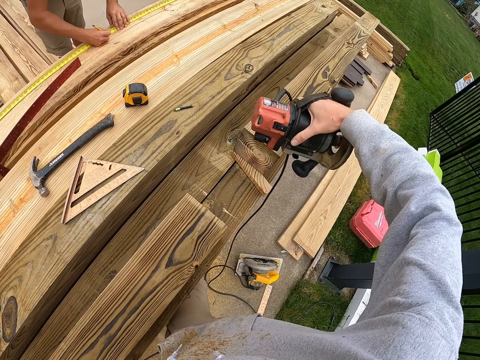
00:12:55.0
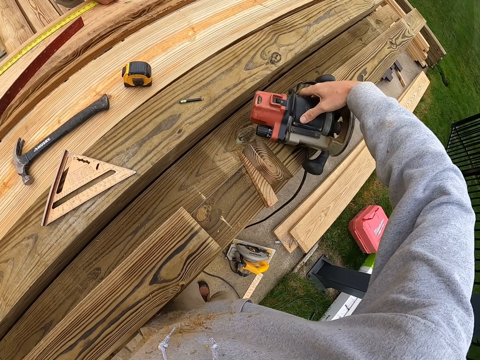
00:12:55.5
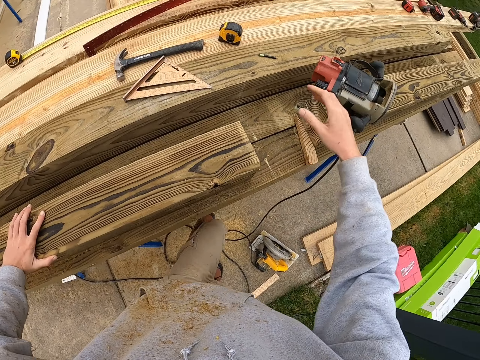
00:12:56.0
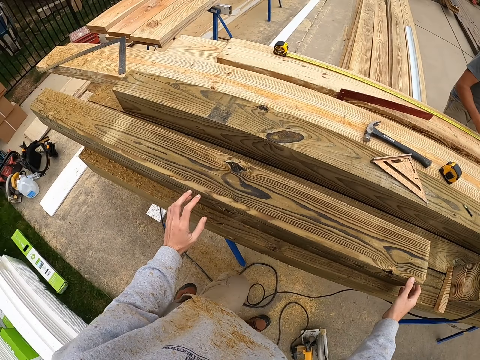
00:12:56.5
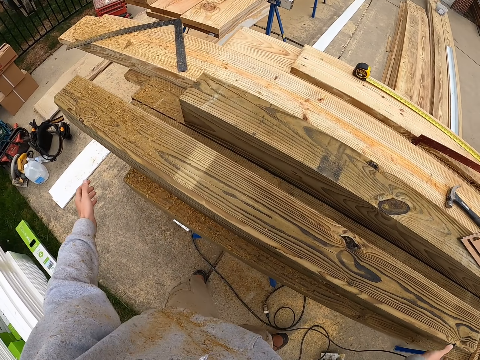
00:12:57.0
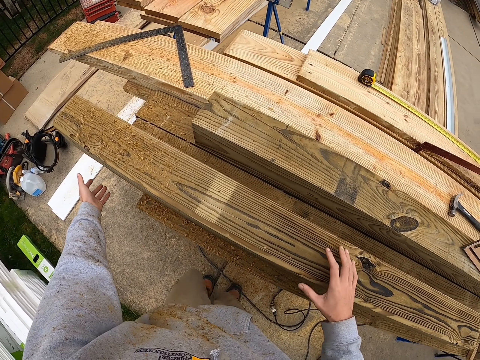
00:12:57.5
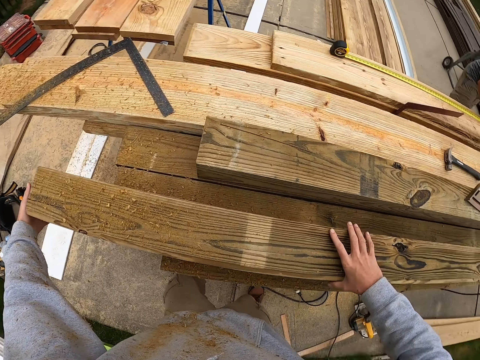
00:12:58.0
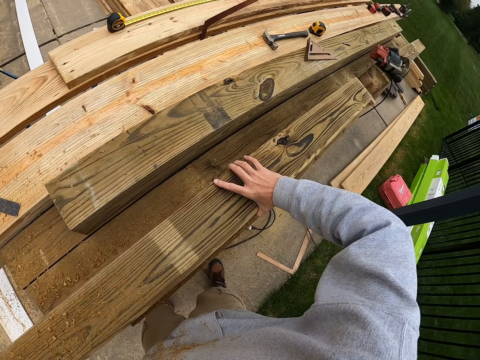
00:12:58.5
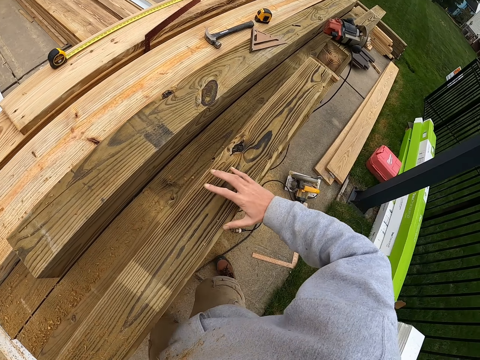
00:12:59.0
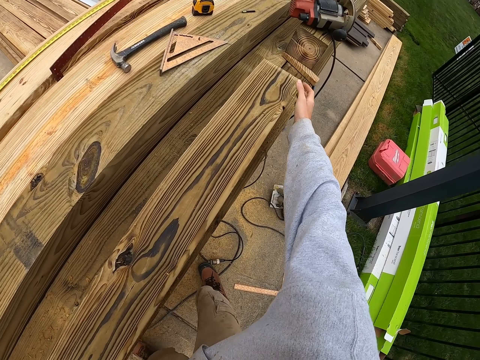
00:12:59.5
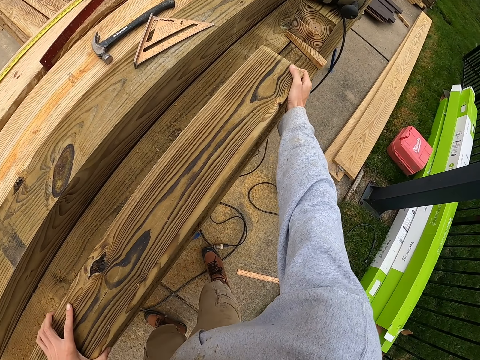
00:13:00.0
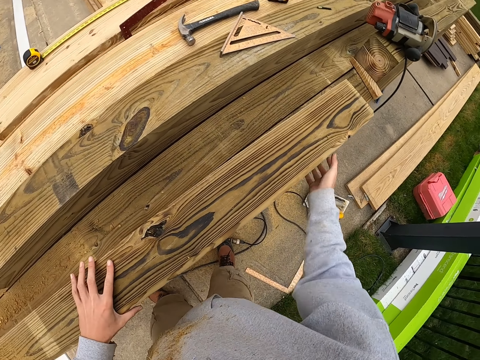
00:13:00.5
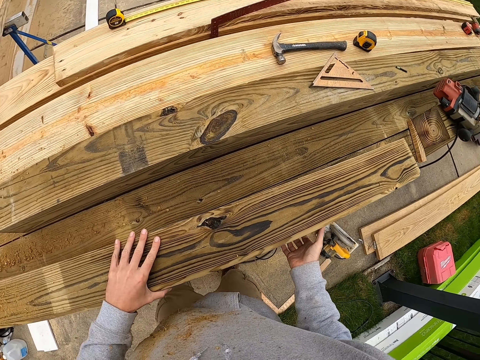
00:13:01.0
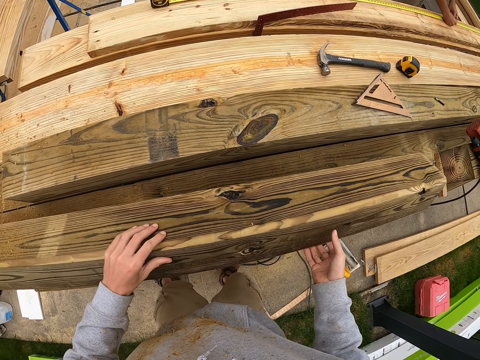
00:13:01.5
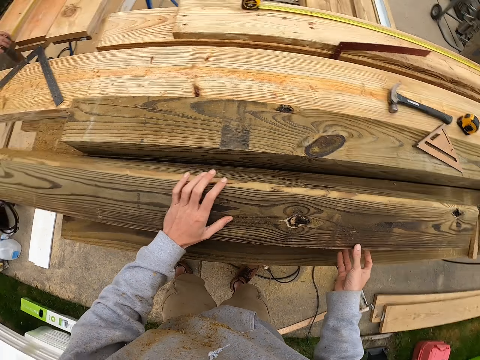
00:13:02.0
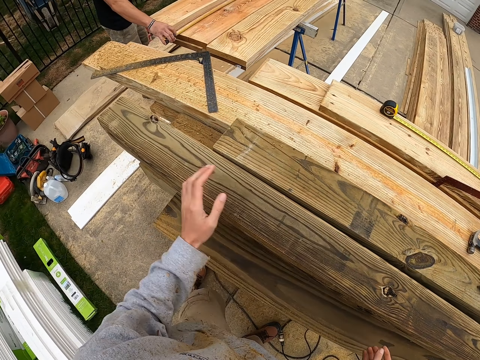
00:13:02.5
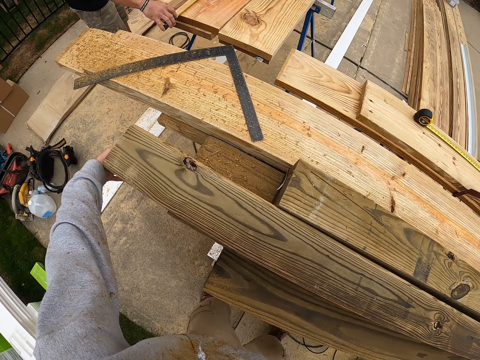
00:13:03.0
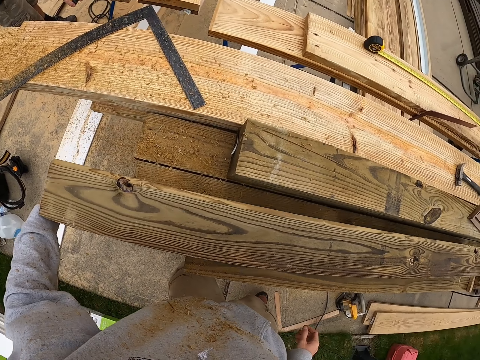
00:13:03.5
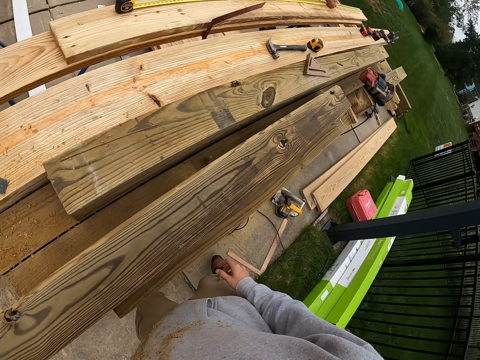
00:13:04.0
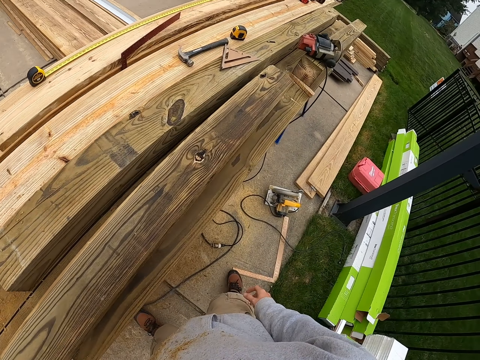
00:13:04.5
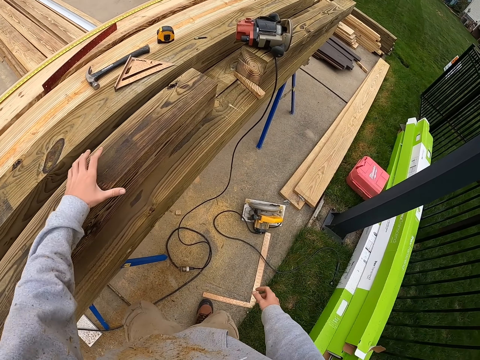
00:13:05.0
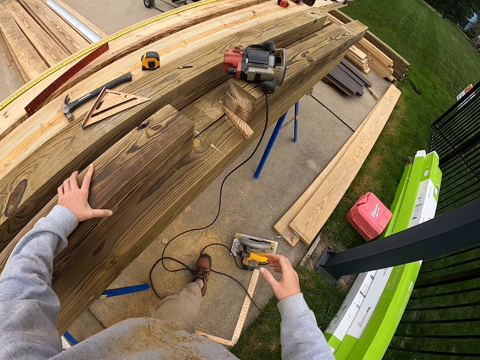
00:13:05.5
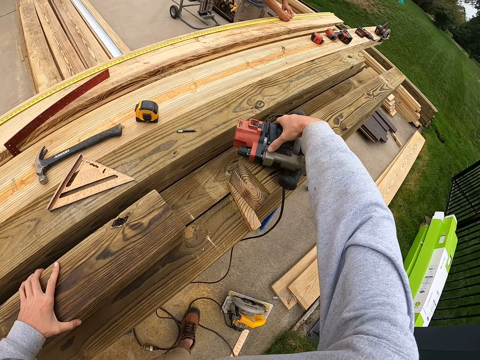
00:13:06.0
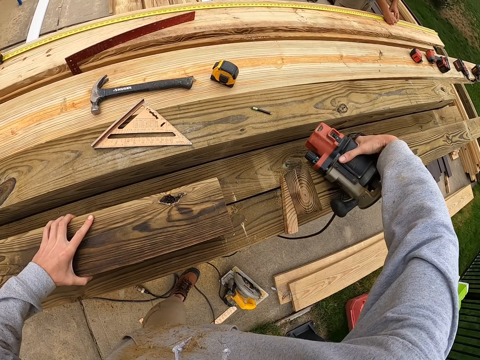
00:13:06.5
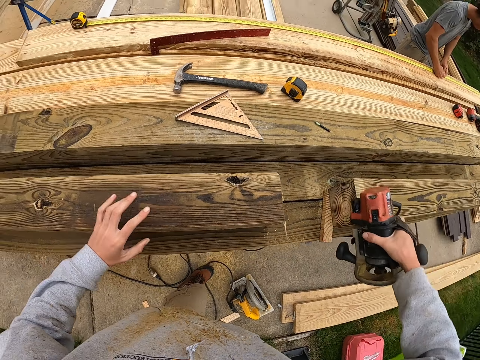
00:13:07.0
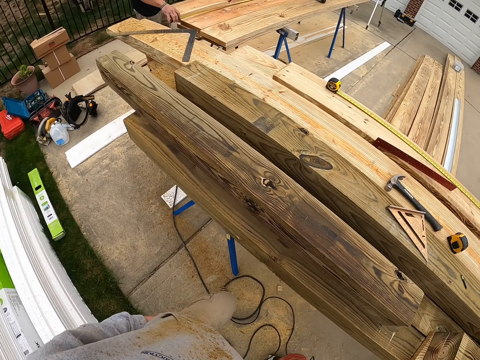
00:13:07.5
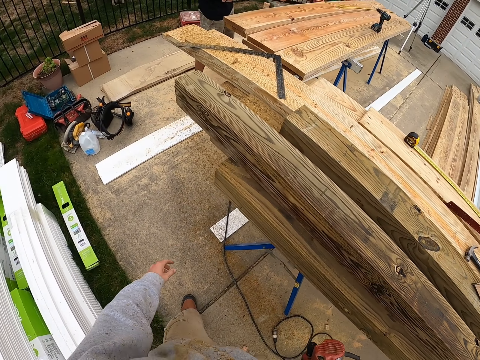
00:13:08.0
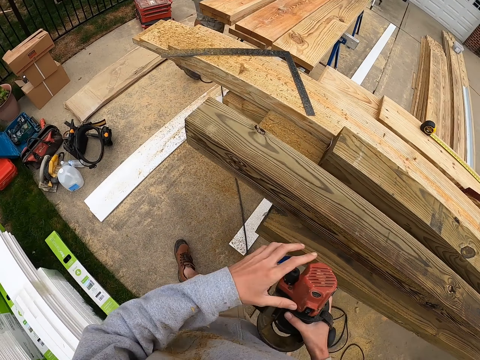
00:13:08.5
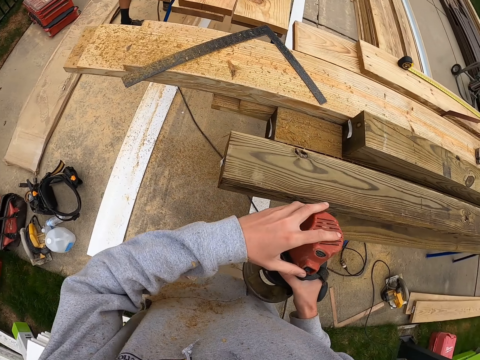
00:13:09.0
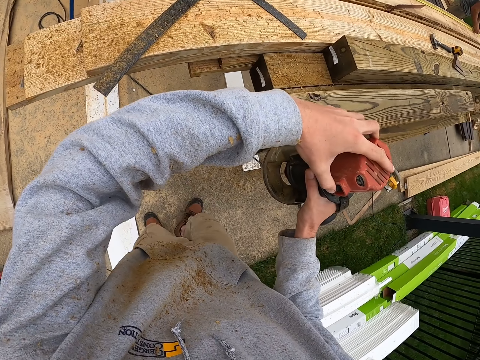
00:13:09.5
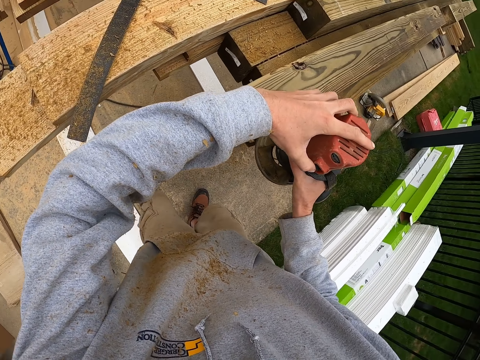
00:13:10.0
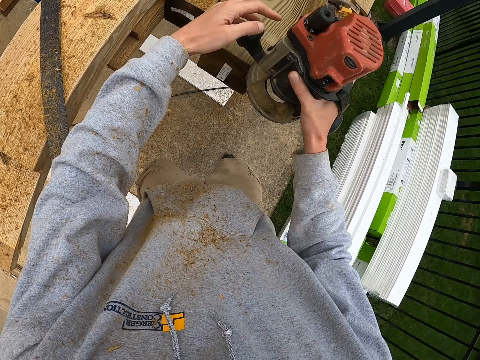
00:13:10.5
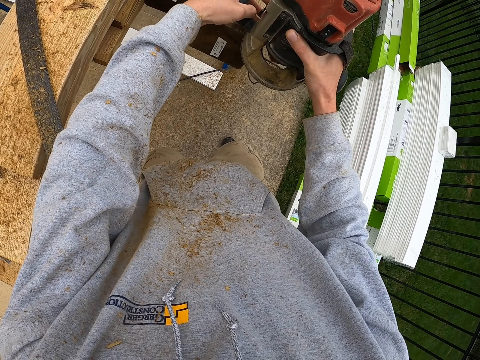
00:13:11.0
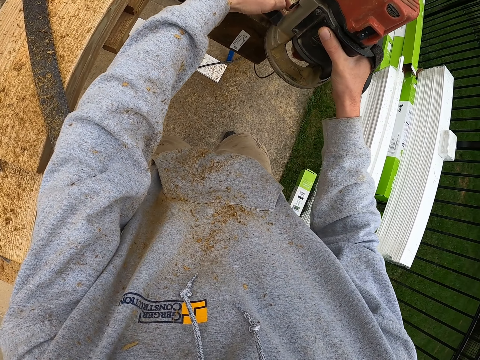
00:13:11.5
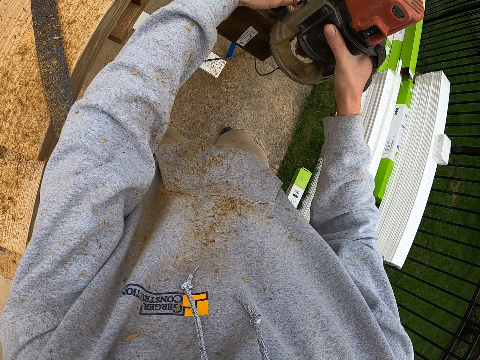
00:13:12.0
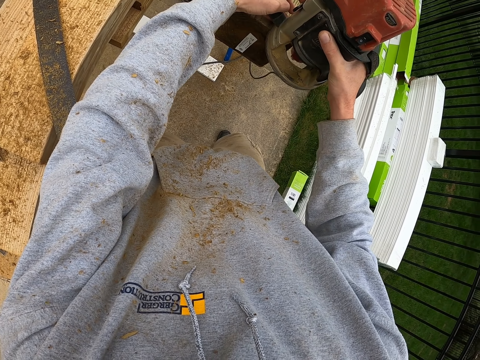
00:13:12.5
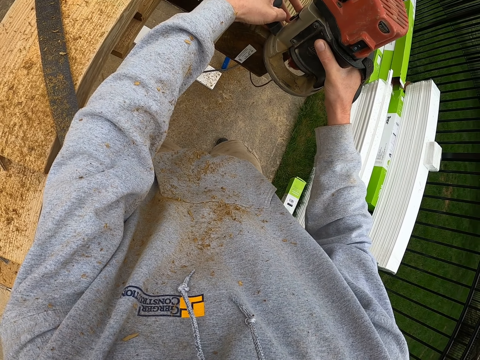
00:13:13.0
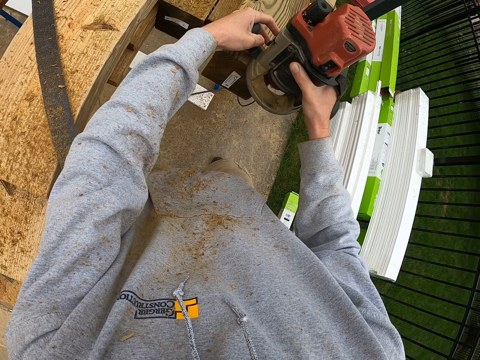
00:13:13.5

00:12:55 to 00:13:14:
The camera wearer puts the saw or wood router on the timber or lumber. They move the timber on the stand. They pick up the wood router from the lumber. They move beside the timber stand. They fit the hand saw on the timber. They smoothen the lumber with the wood router.

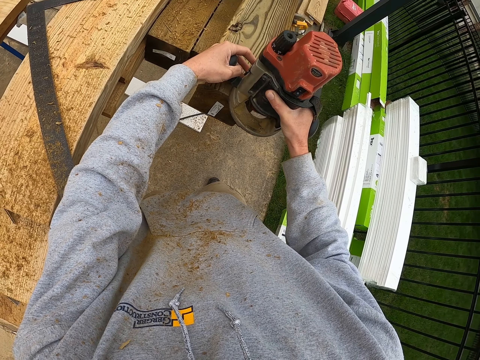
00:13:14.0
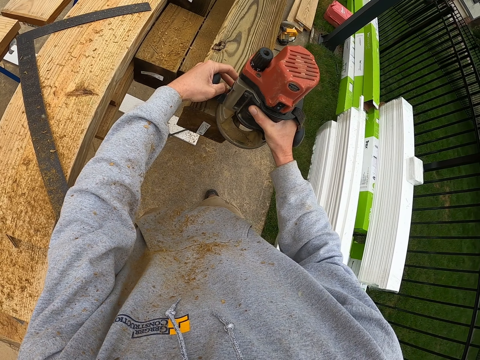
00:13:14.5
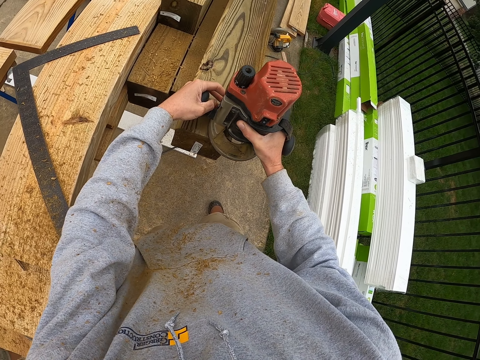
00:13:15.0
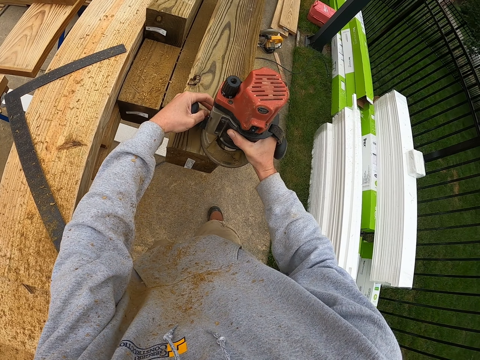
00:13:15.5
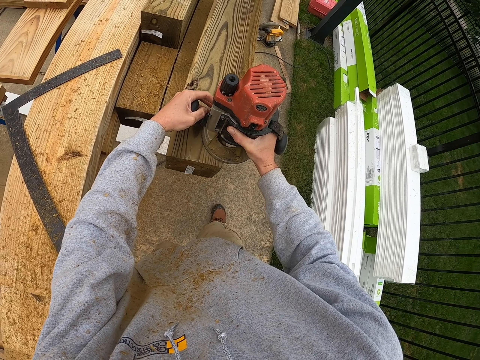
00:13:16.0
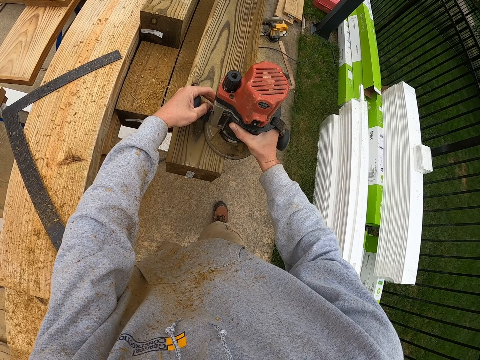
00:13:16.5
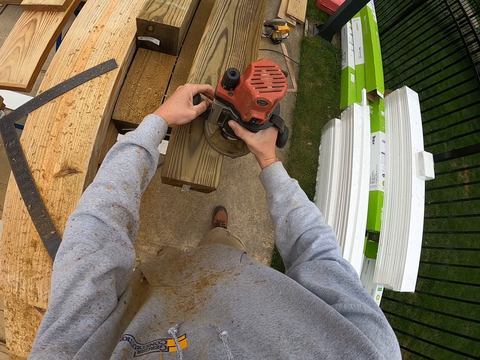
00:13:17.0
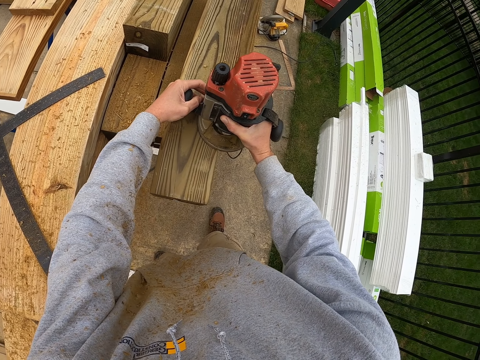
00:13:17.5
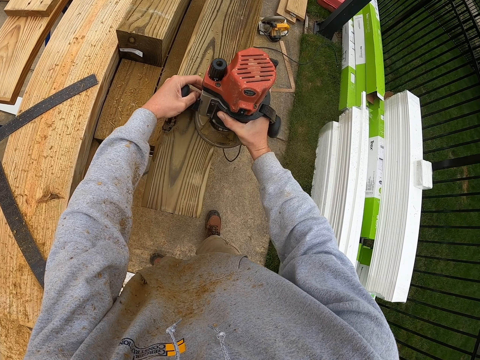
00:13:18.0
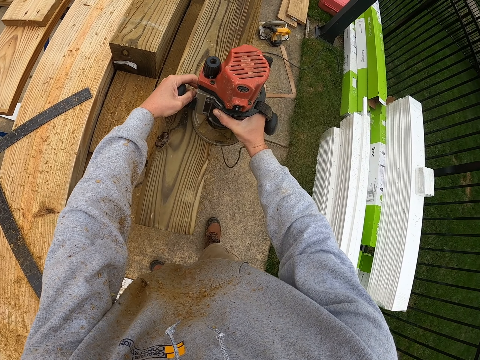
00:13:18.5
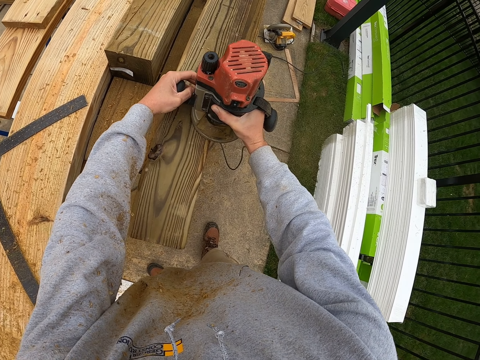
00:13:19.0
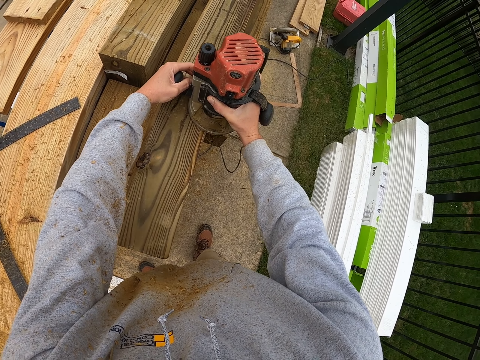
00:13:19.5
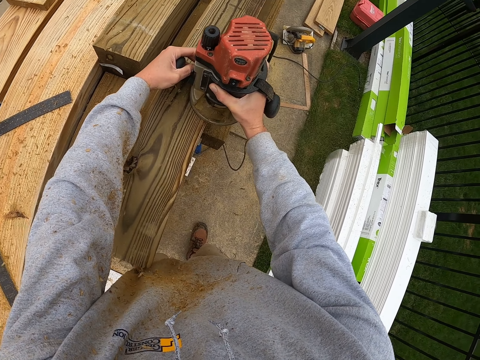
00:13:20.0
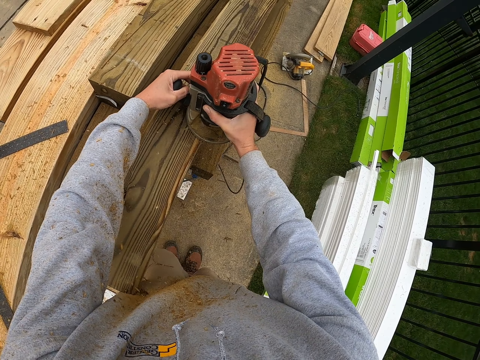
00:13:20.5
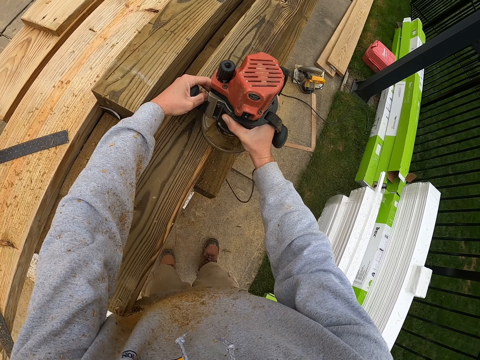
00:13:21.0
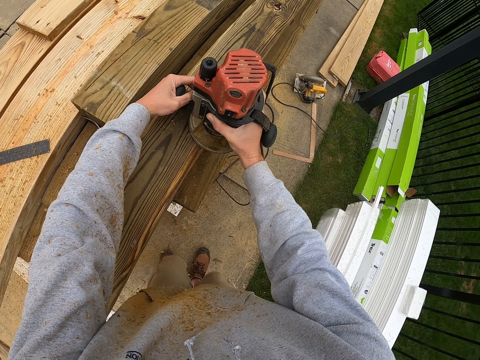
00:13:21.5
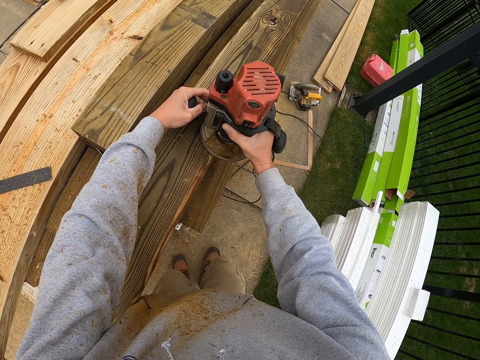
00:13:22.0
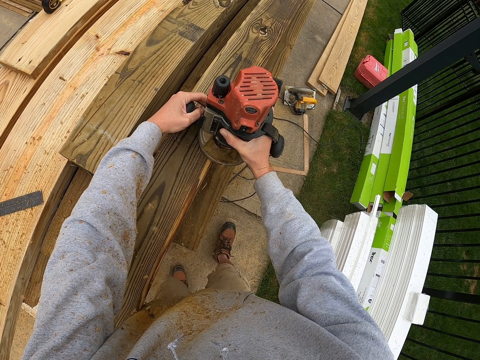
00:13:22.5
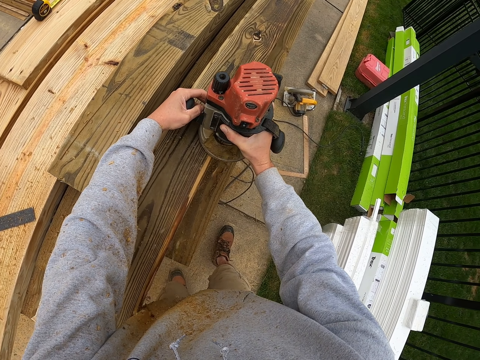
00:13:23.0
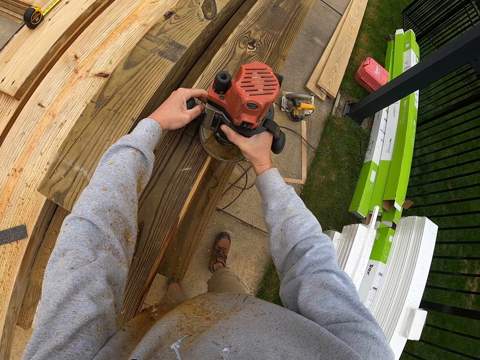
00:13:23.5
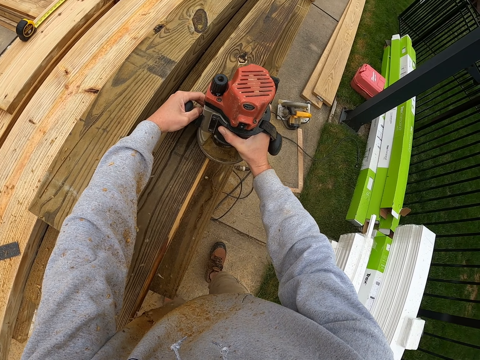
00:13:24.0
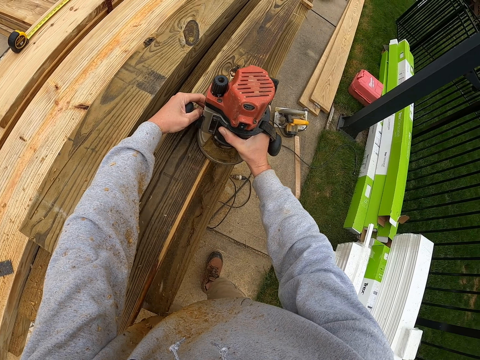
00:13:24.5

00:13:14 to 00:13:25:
The camera wearer cuts the timber with the hand saw.
